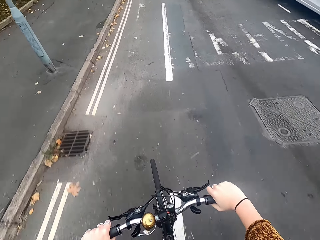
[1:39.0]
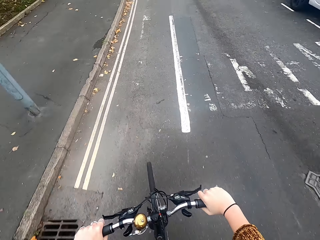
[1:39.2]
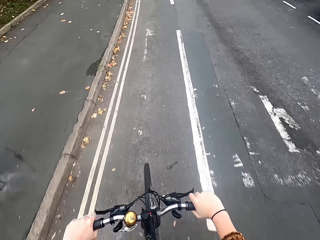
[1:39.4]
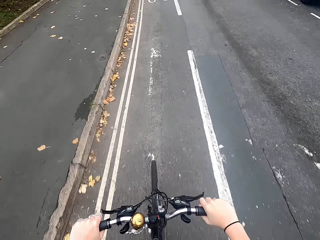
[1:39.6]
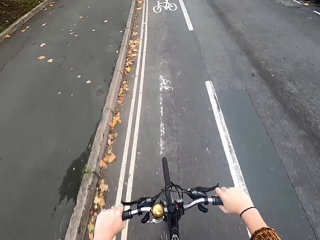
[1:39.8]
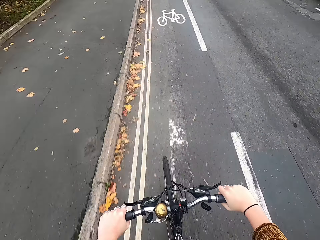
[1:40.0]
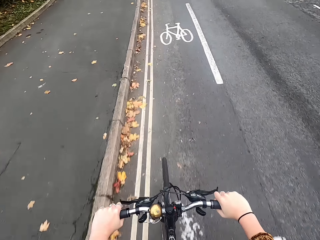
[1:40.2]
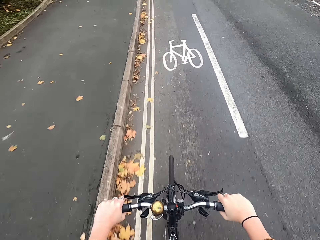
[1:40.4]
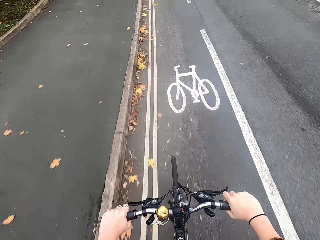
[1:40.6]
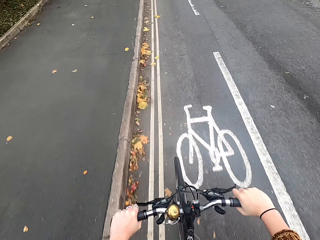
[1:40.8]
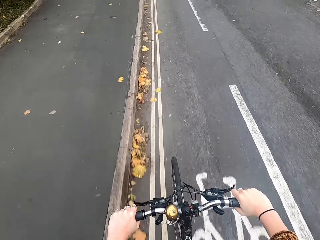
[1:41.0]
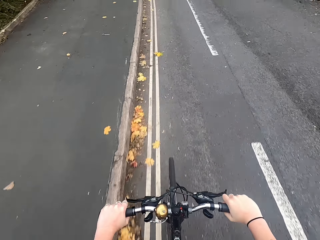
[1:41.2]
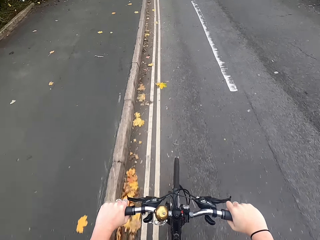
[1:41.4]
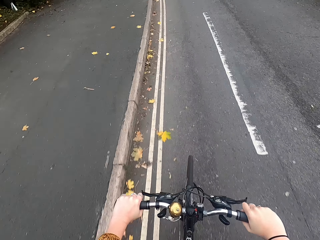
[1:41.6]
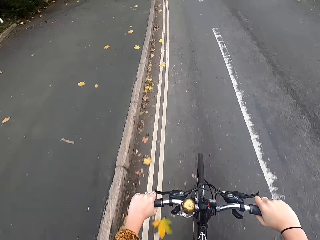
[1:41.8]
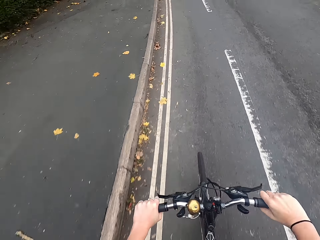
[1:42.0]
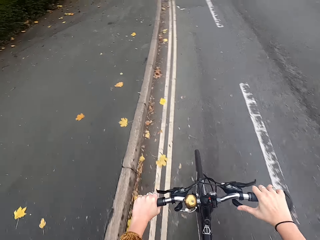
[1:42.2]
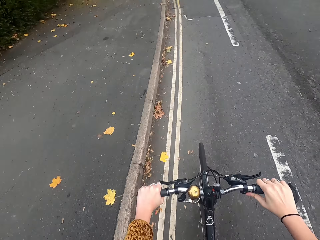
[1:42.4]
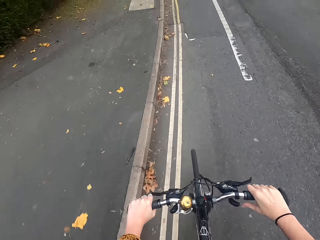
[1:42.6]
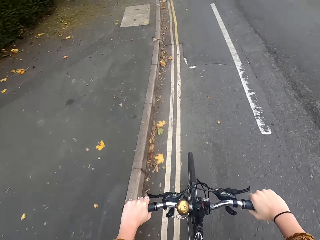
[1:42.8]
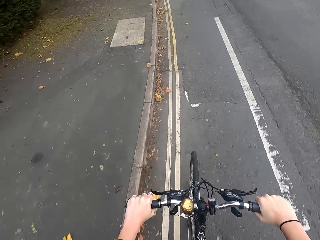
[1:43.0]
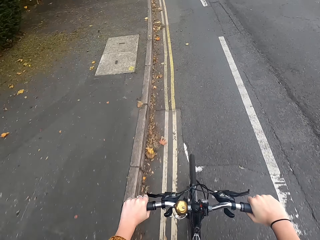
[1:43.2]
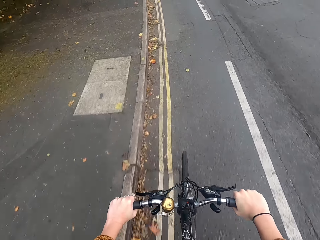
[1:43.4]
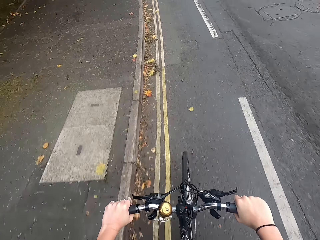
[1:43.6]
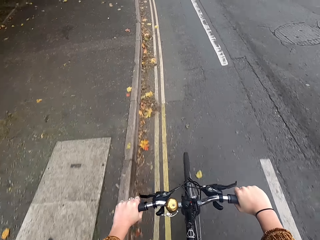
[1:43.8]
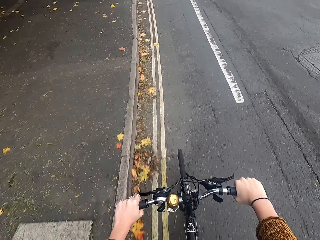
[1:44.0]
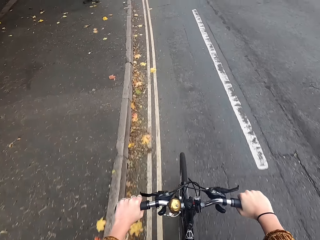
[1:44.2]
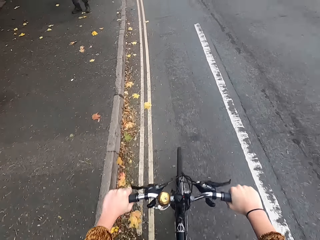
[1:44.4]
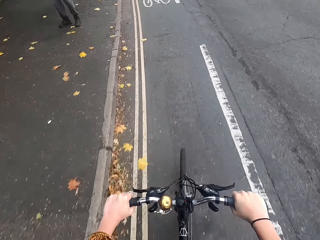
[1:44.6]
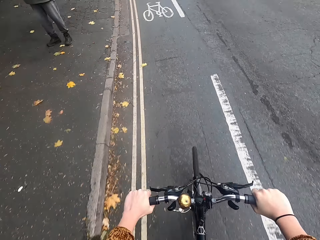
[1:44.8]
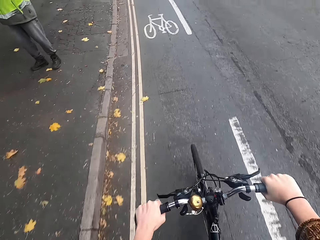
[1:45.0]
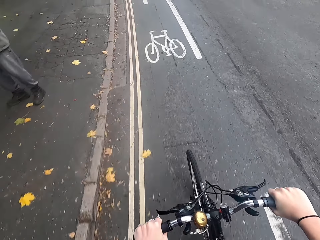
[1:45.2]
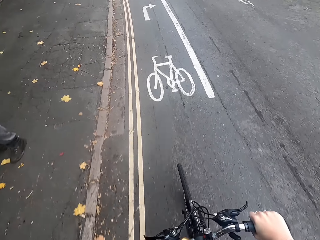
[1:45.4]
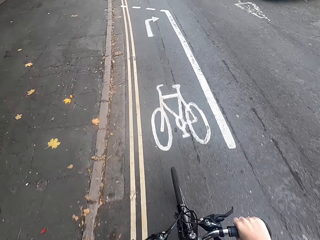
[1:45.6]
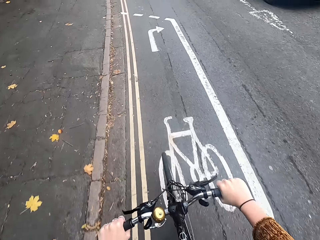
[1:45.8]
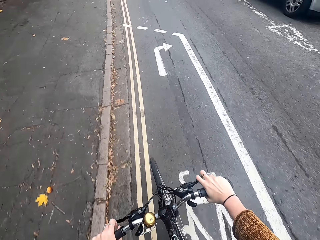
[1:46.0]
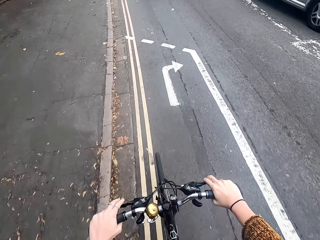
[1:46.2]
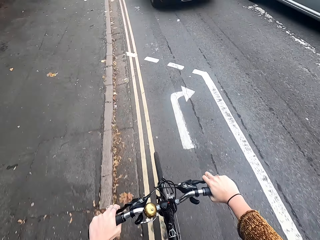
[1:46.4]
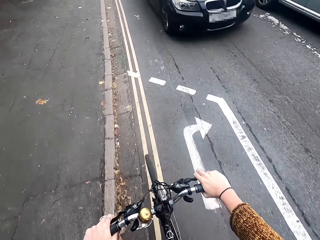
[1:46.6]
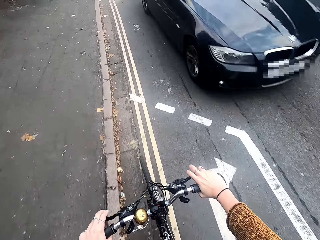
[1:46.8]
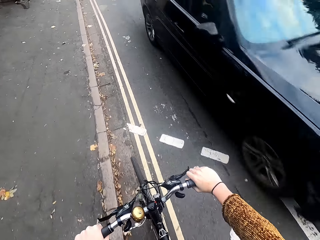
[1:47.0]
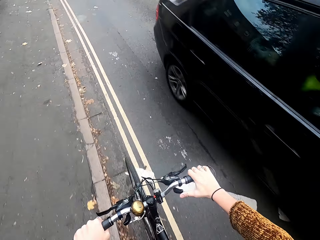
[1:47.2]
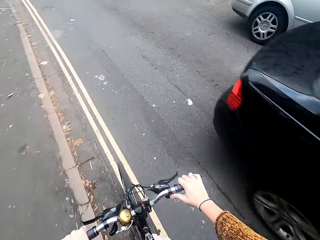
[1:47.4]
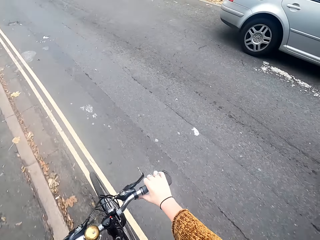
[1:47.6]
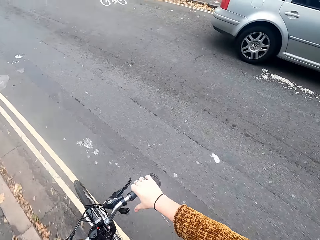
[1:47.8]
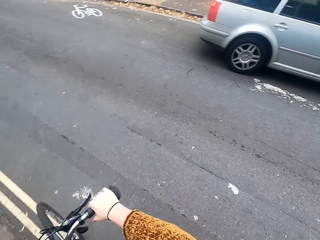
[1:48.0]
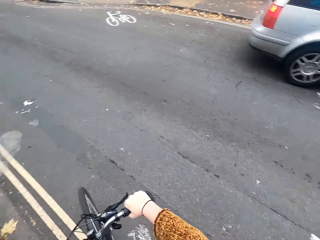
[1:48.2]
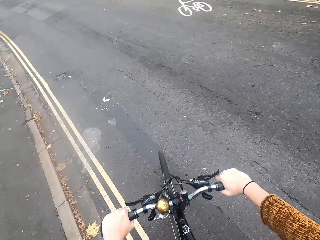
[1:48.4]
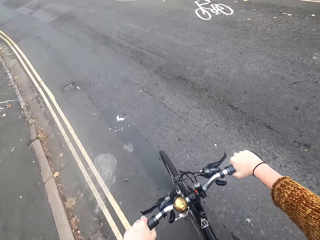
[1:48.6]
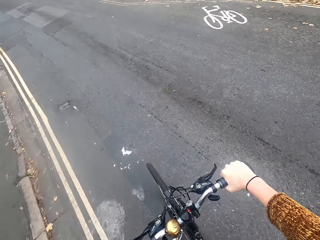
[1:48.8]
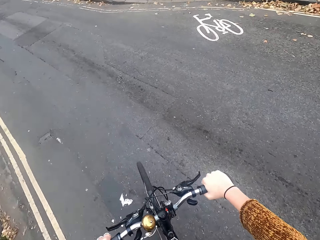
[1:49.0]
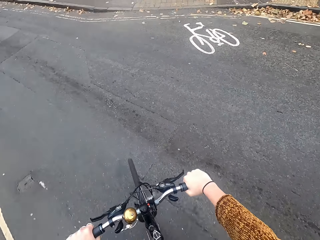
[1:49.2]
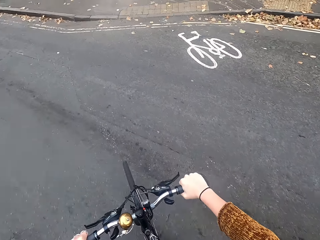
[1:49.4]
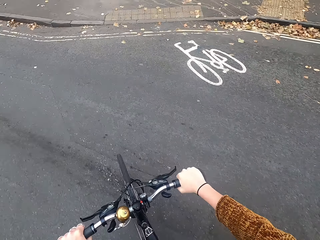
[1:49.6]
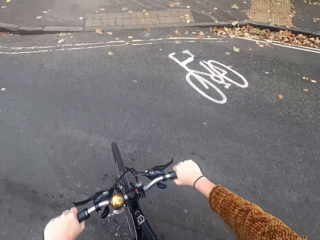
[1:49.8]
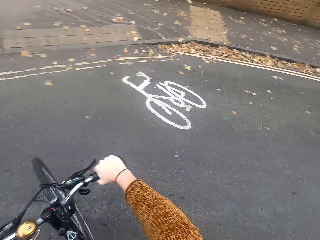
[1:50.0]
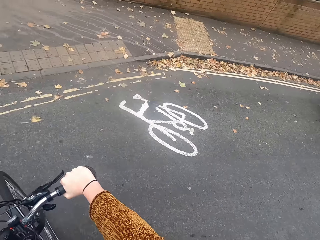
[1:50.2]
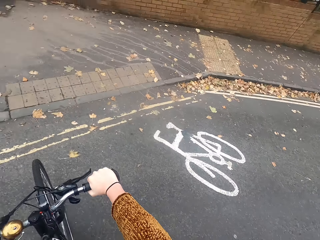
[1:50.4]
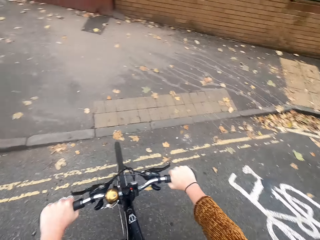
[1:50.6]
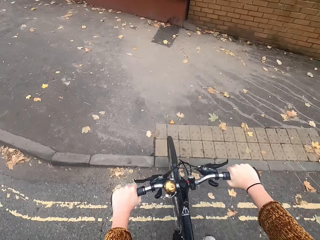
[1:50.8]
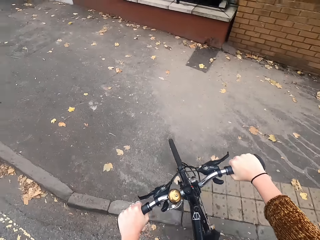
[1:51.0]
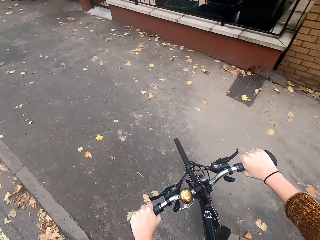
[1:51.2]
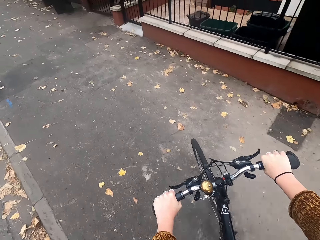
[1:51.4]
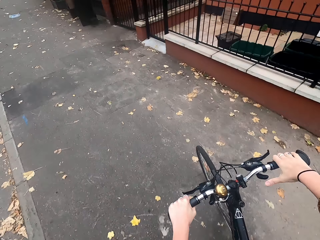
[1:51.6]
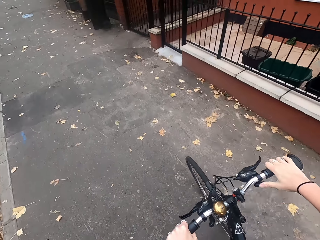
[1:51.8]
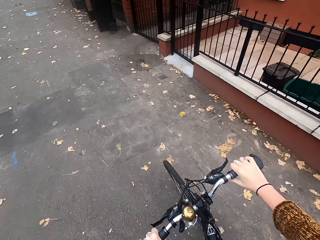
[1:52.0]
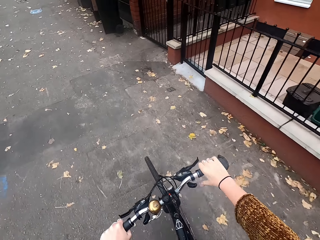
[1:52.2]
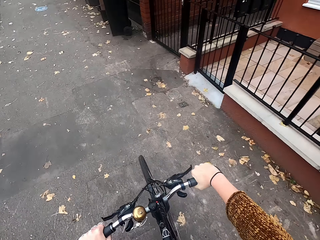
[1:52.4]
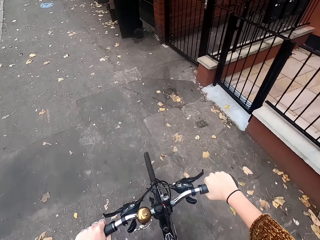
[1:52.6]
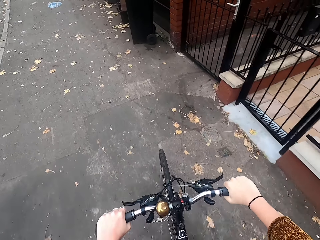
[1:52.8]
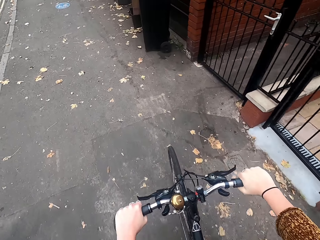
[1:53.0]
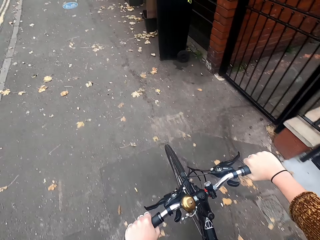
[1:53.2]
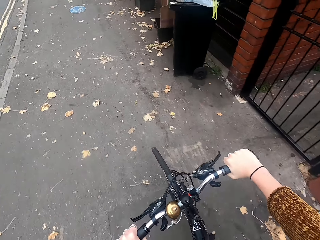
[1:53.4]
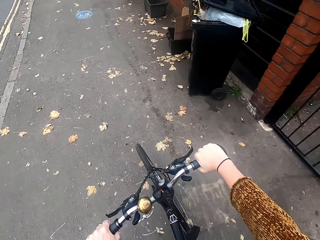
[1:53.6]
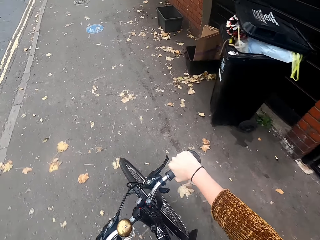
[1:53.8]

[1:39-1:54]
A black car drives past the camera wearer. The camera wearer crosses to the other side of the road.

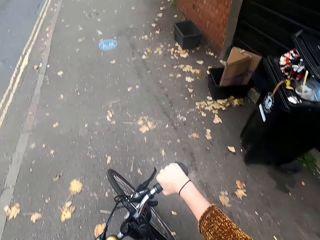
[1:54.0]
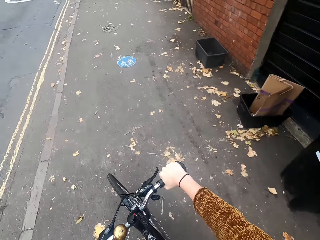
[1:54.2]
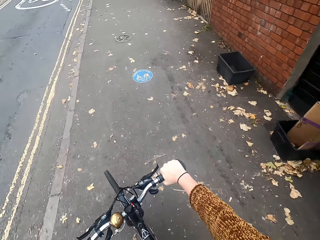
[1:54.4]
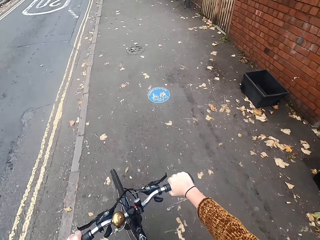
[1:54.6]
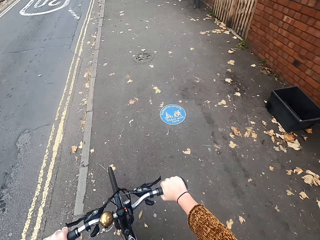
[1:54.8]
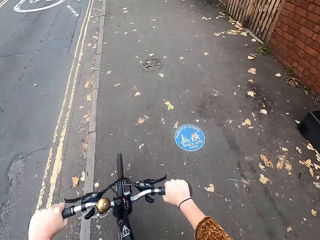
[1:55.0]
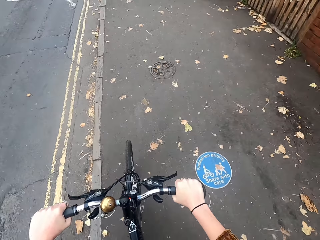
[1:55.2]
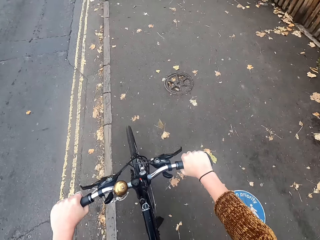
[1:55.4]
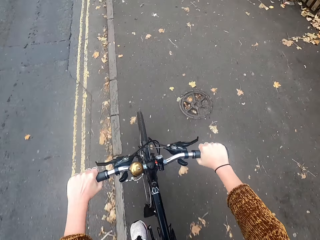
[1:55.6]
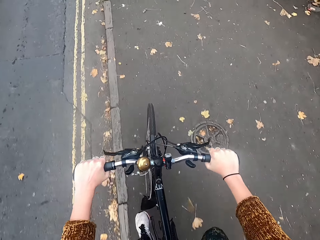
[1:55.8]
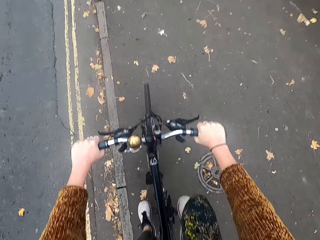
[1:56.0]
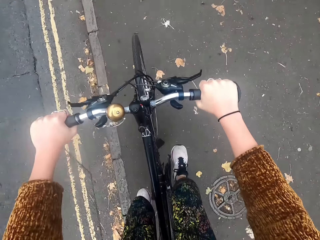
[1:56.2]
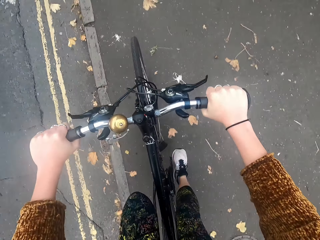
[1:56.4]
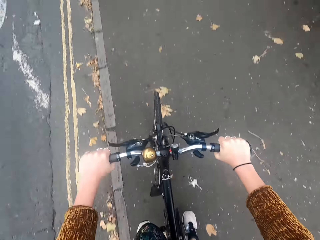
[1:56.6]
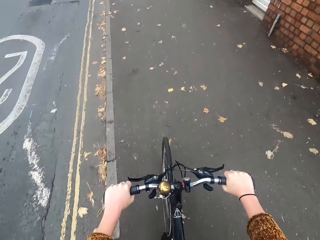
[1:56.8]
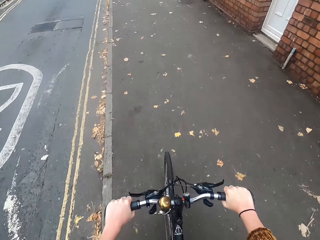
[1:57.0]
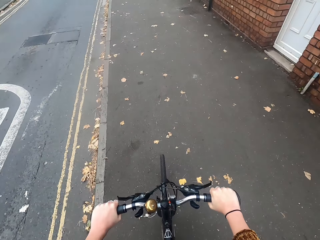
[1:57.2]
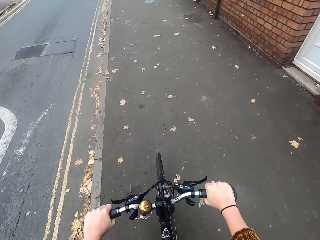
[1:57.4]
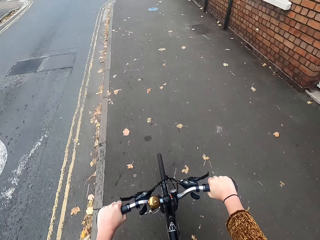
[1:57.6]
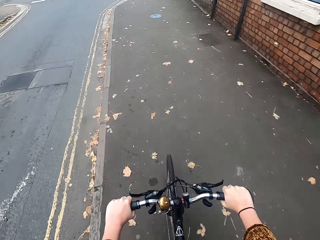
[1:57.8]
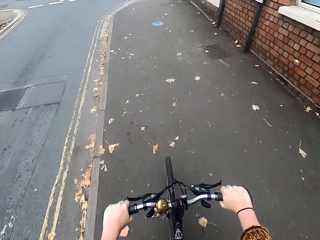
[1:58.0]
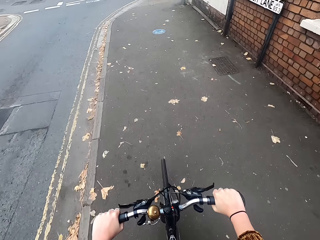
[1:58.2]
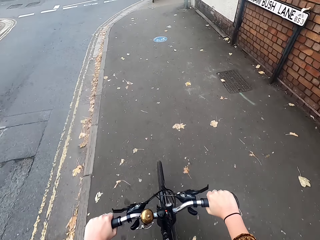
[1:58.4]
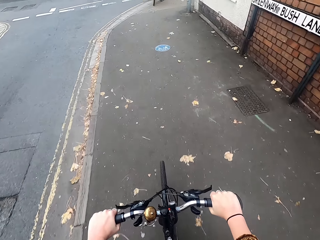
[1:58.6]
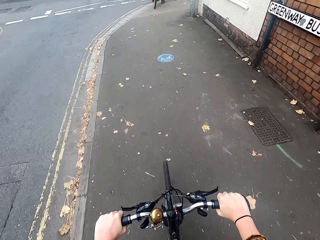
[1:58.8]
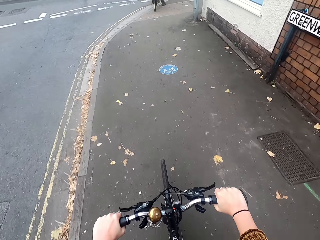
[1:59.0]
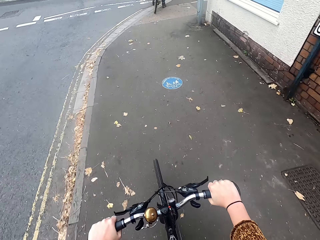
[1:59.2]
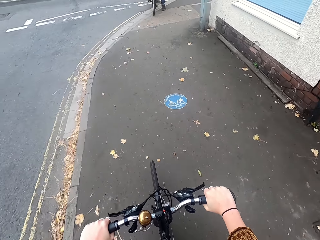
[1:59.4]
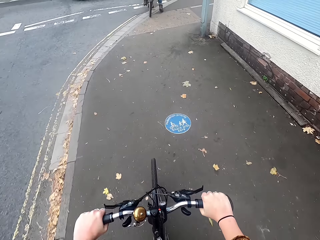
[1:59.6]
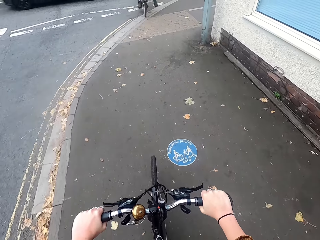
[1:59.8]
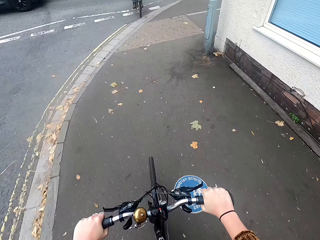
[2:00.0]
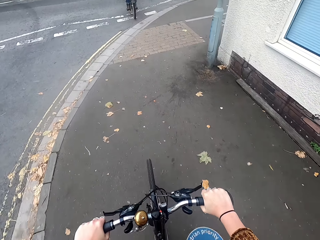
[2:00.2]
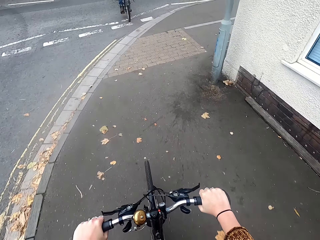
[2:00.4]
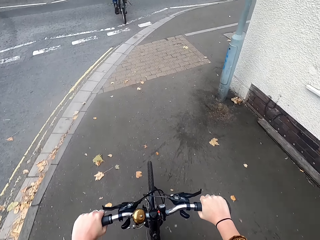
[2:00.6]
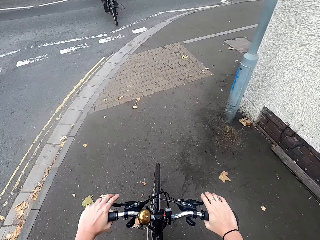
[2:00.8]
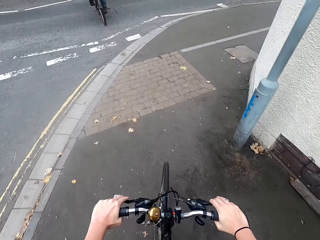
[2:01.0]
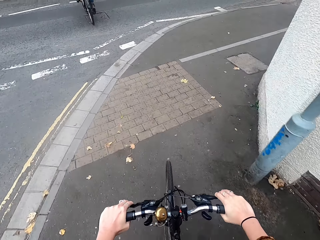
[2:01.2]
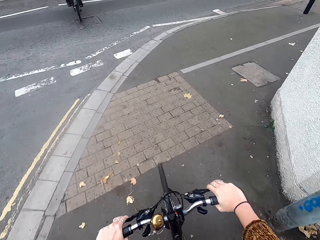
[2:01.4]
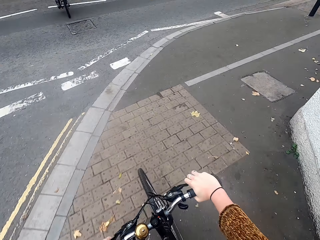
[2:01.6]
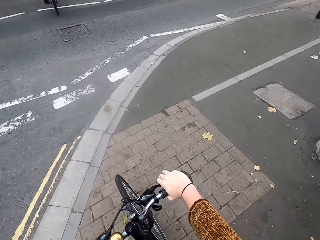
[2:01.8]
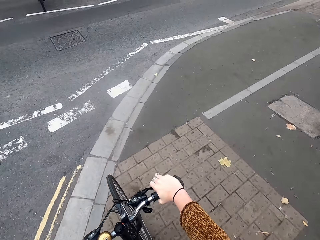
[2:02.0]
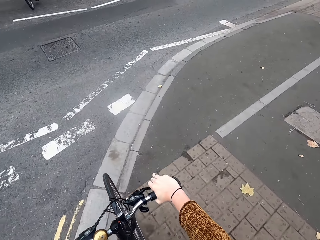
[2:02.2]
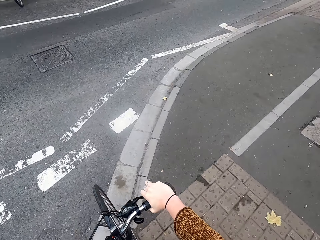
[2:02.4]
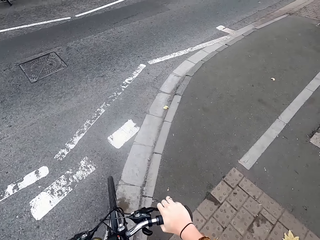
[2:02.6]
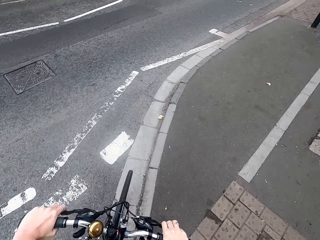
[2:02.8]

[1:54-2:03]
The camera wearer cycles a bicycle on the road.
